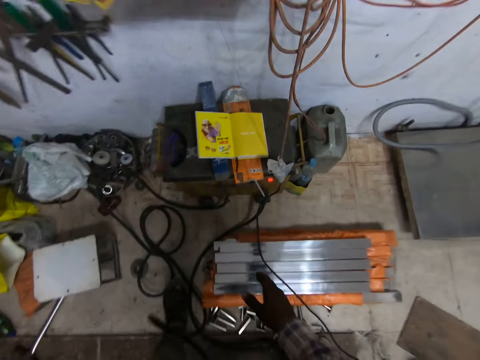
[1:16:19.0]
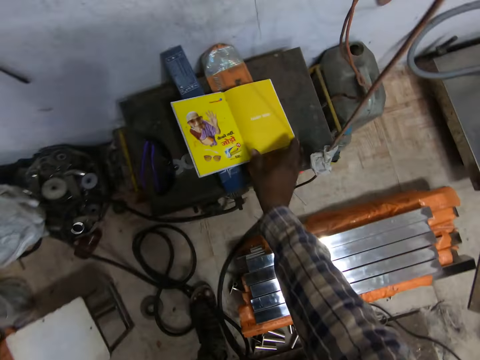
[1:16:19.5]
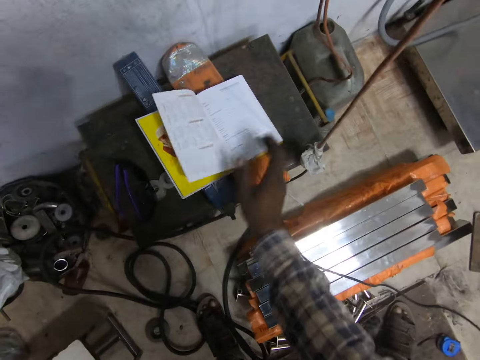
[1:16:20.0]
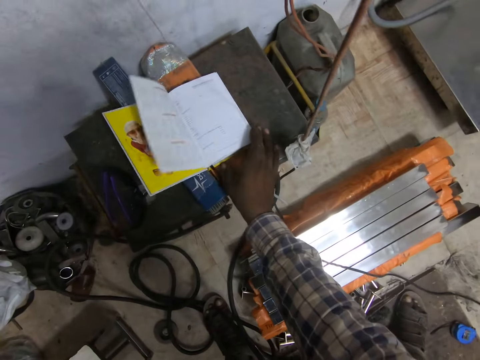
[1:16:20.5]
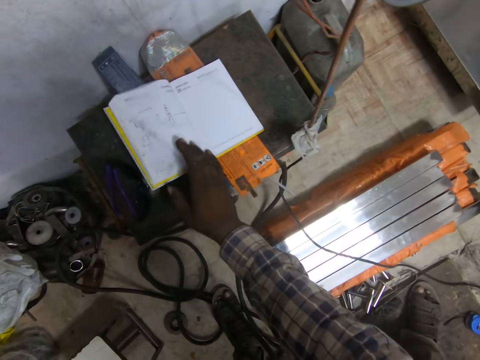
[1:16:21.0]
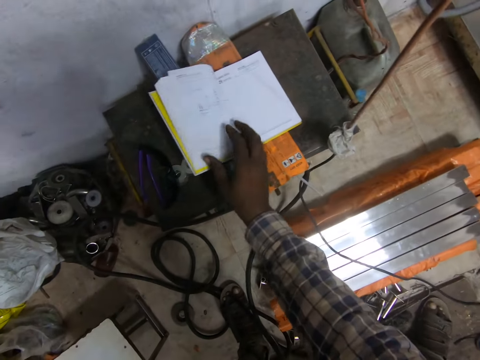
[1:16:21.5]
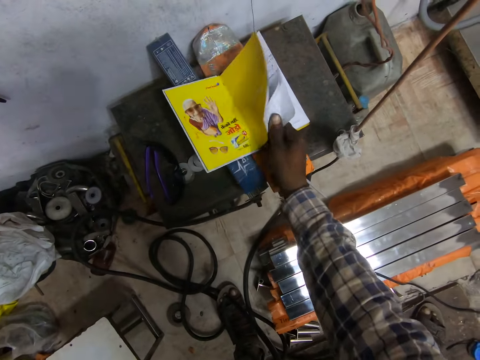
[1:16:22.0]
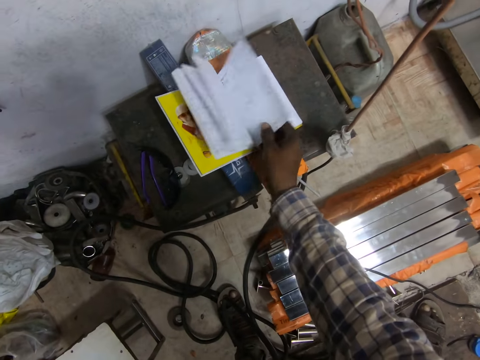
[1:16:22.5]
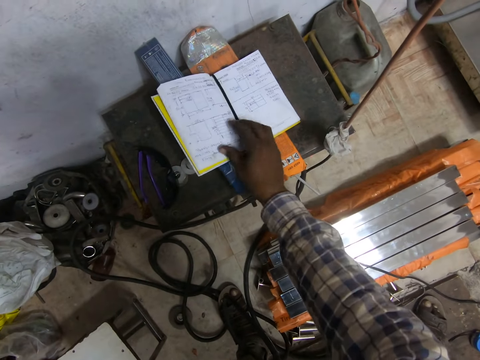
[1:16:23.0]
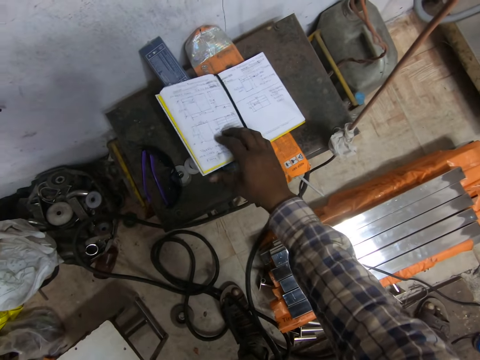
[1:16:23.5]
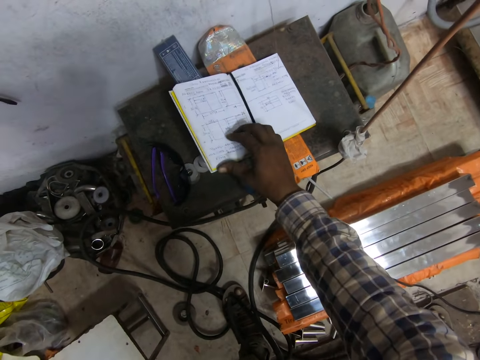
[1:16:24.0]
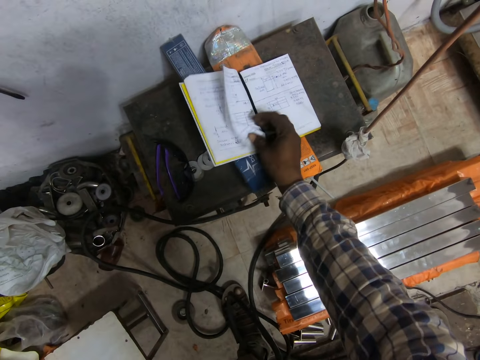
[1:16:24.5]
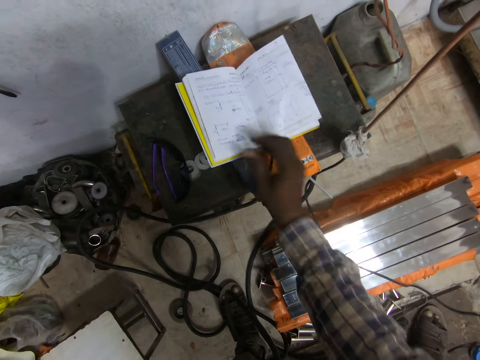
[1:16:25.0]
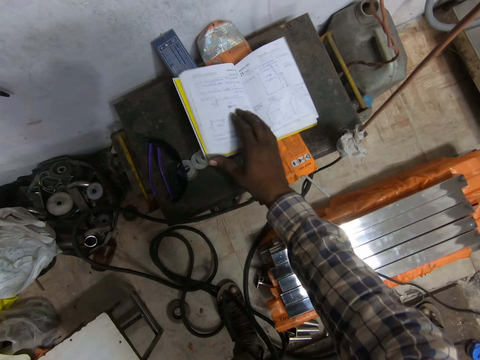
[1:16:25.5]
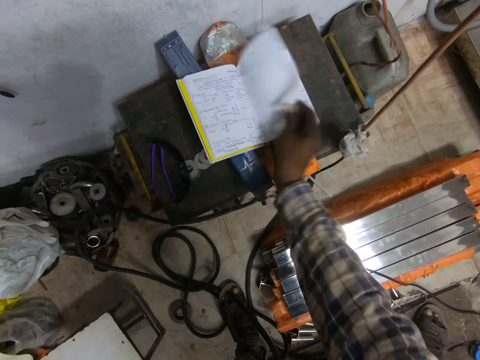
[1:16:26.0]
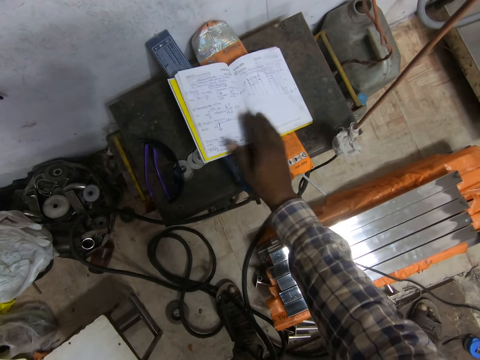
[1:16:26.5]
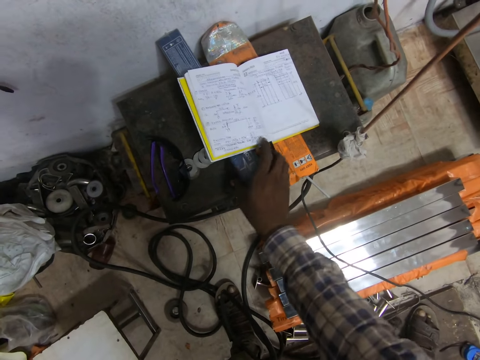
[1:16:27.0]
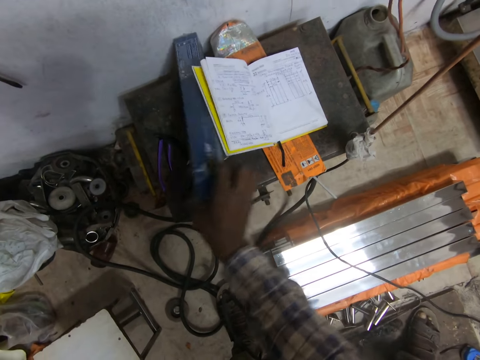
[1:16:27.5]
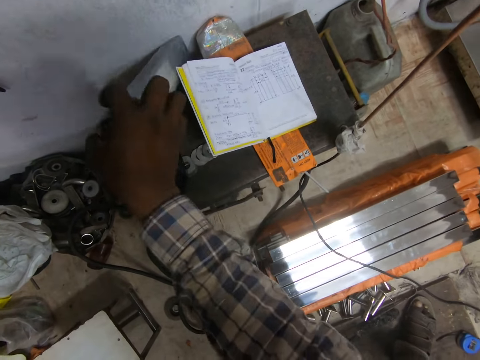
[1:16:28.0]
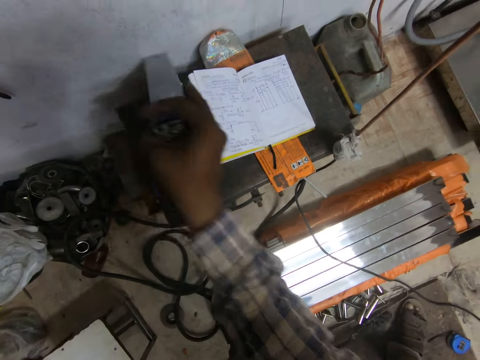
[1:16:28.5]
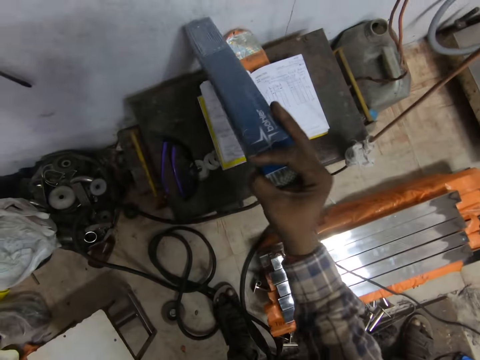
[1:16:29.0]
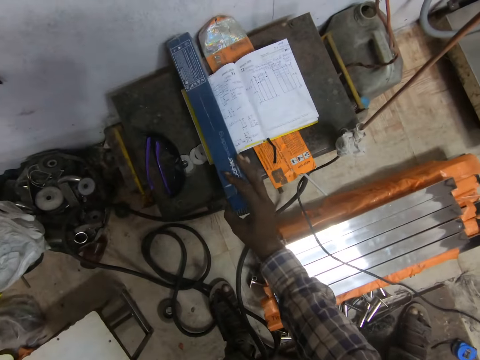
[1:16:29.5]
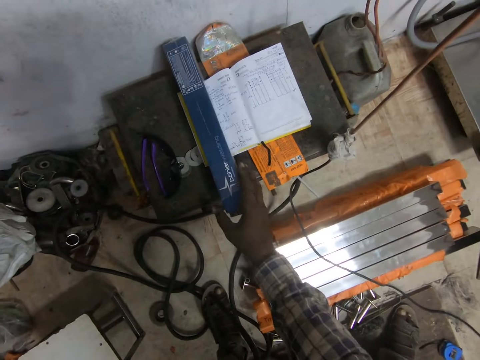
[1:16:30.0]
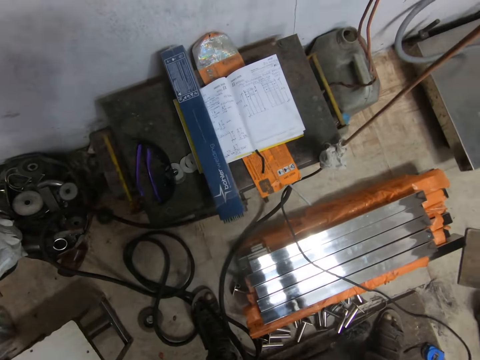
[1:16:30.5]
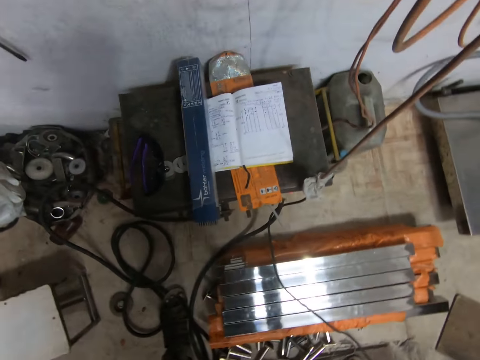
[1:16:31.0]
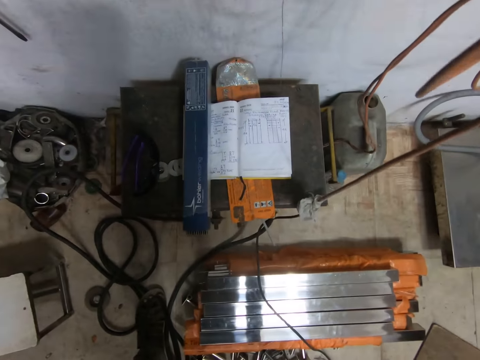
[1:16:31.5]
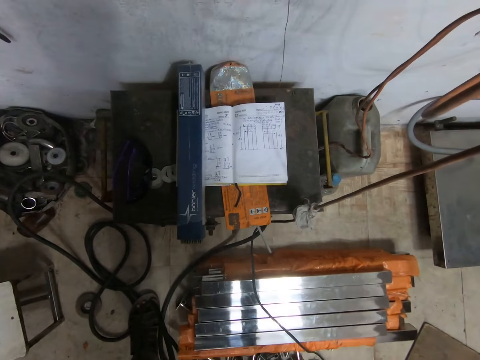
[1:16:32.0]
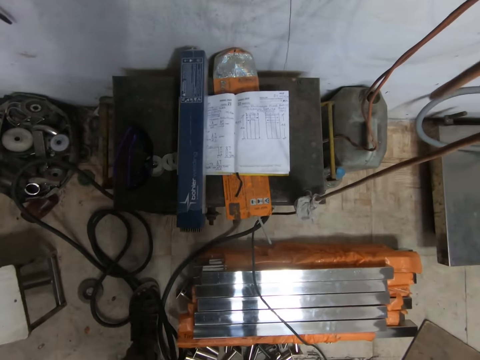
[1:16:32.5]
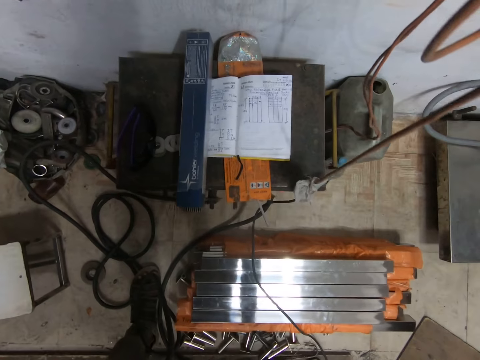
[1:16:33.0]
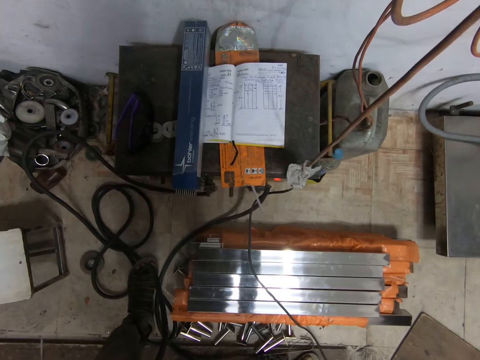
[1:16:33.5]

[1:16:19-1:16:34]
The camera wearer turns the book to a page with his right hand. He picks a tool or box. He places the tool on the book. He stands for a while. He reads the book.

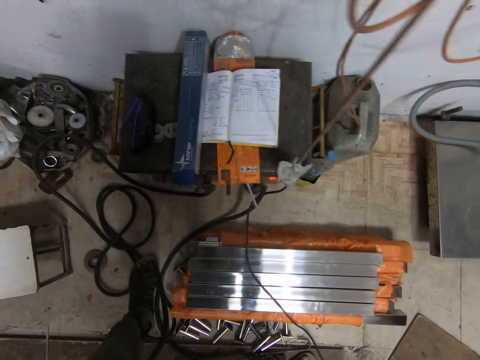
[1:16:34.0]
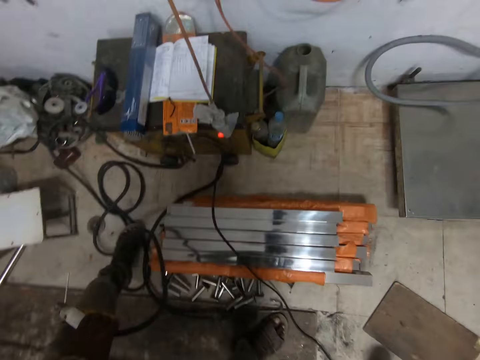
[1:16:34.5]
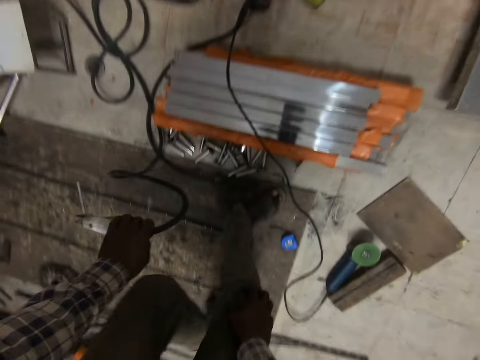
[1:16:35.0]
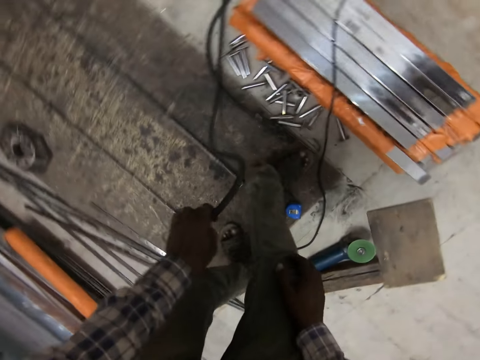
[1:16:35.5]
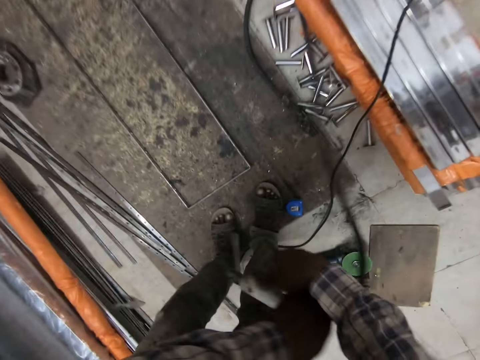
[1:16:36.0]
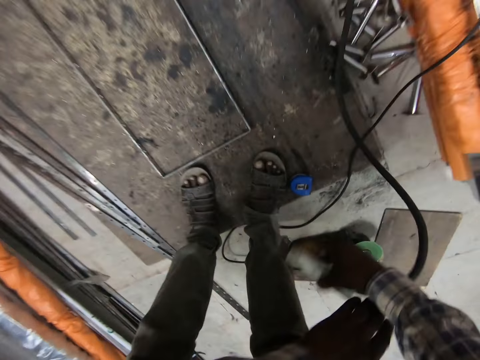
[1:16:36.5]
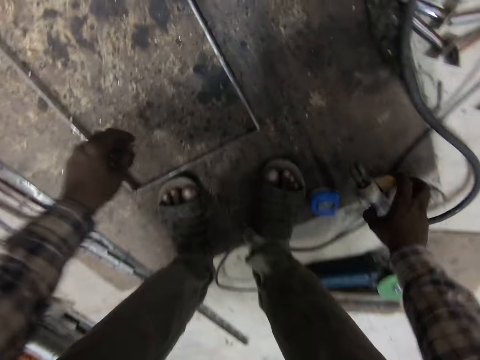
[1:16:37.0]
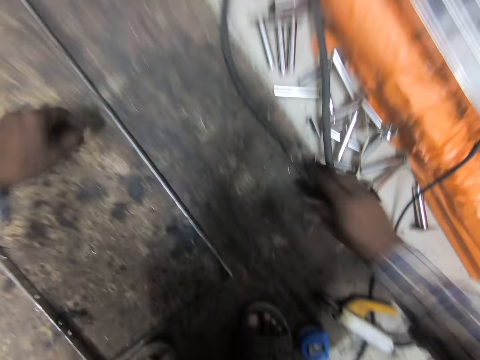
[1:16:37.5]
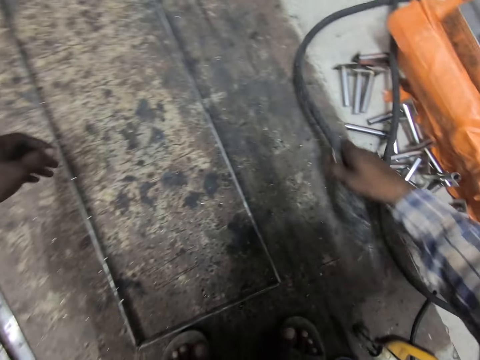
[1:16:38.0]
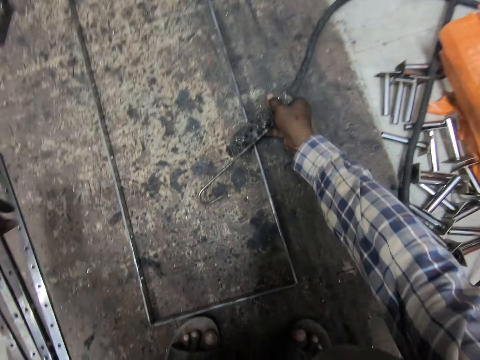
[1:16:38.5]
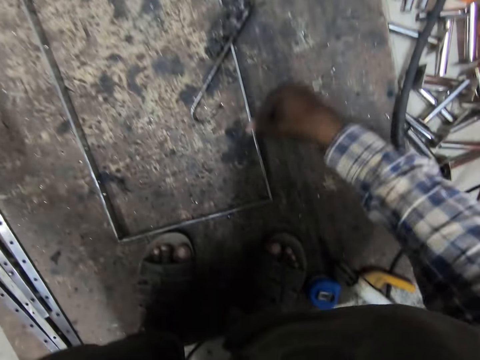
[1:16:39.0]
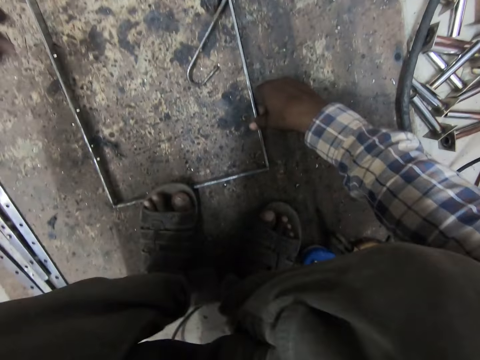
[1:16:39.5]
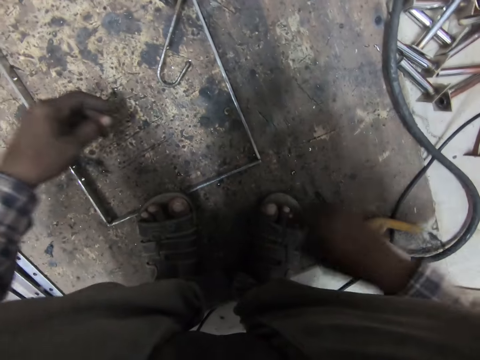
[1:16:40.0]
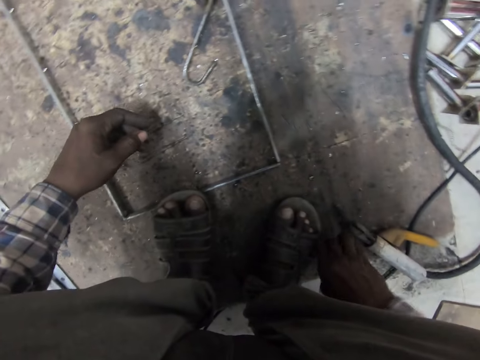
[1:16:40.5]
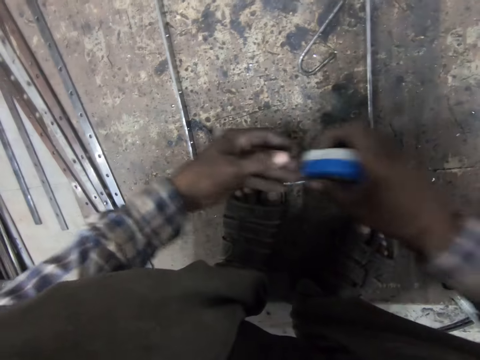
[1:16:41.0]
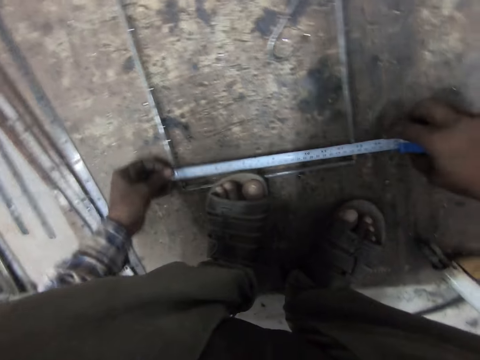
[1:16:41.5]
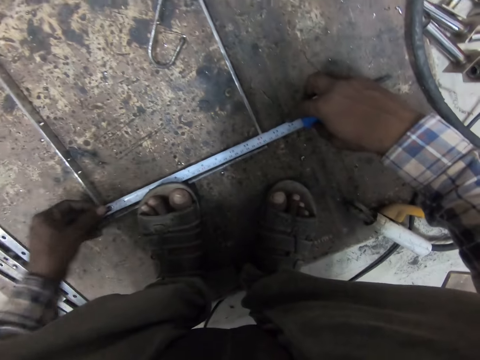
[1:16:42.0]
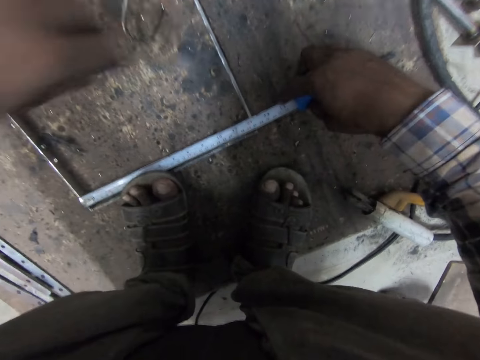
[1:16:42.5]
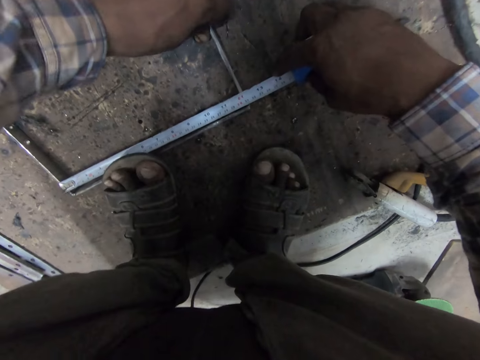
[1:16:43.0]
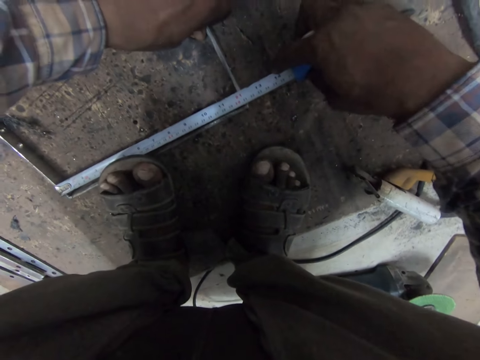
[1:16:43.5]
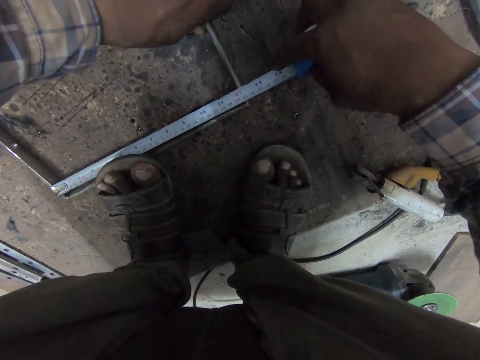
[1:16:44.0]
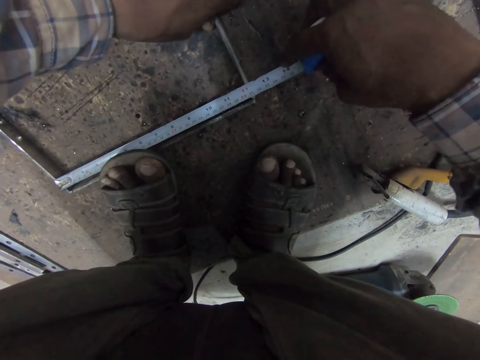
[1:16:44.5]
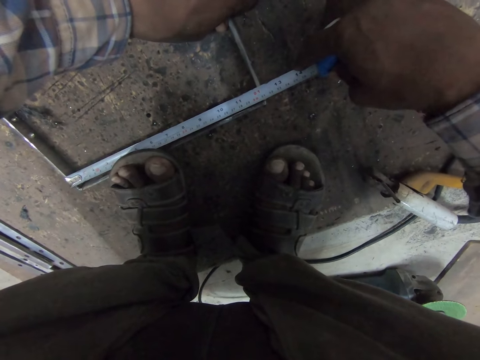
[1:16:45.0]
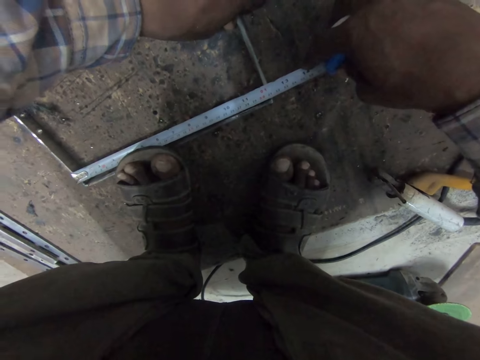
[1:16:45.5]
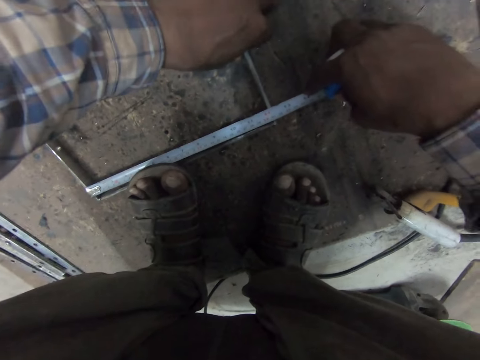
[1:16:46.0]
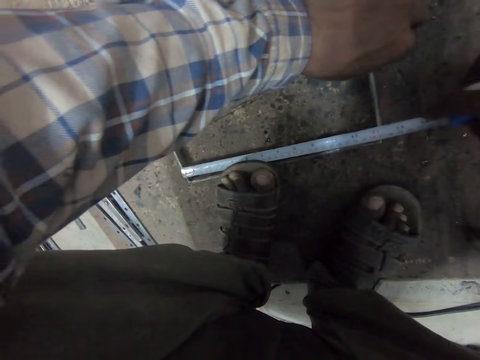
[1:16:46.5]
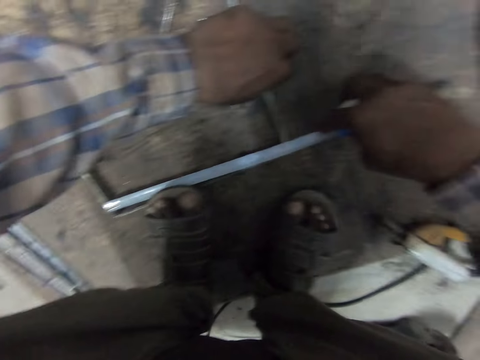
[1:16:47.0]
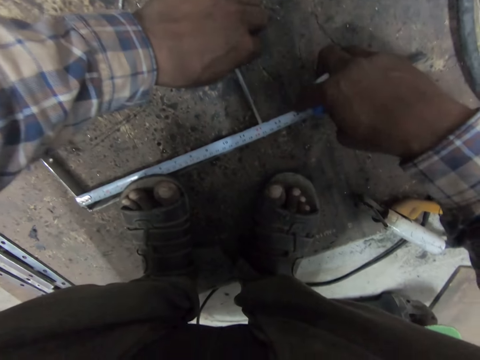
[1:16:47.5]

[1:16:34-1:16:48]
The camera wearer moves a bit backward. He passes the welding machine or welding holder from his left hand to his right hand. He holds the welding holder. He drops the welding machine on the floor. He moves a tool with his right hand. He picks the work cable. He puts the metal hook on the metal structure. He touches the welded metal with his right hand. He holds the metal structure. He picks the measuring tape from the wooden slab with his right hand. He pulls out the tape rule from the measuring tape. He measures the welded metal with the measuring tape. He holds the metal structure with a hand.
